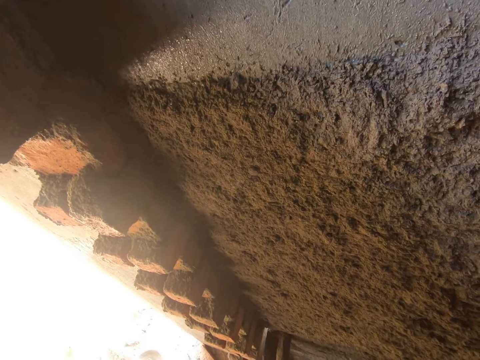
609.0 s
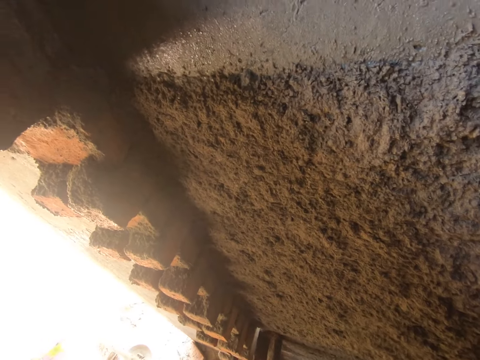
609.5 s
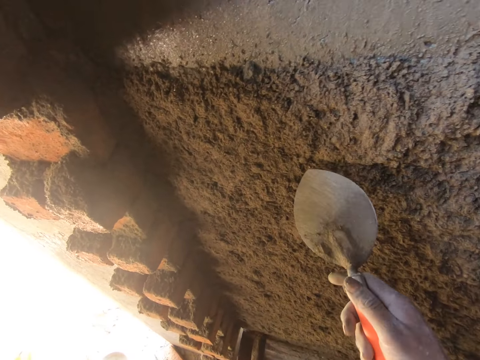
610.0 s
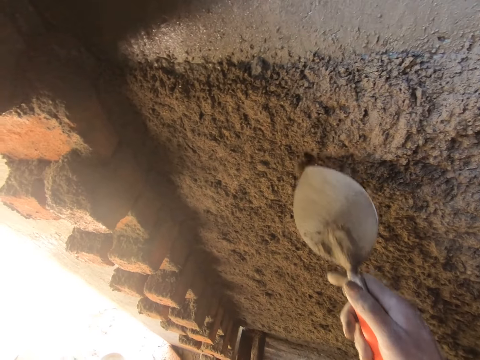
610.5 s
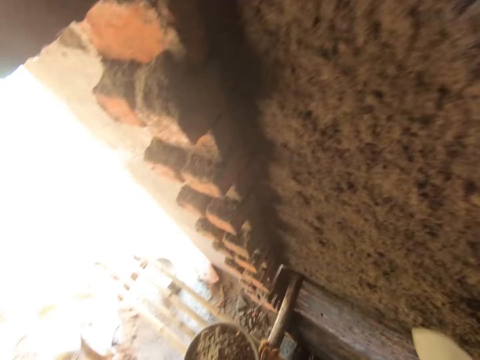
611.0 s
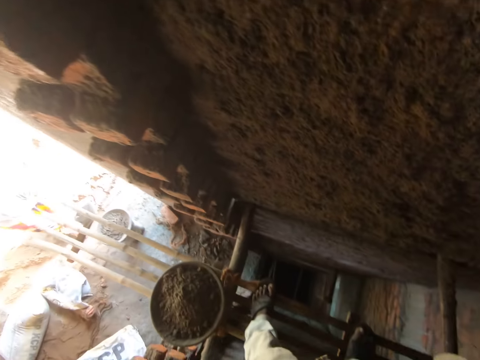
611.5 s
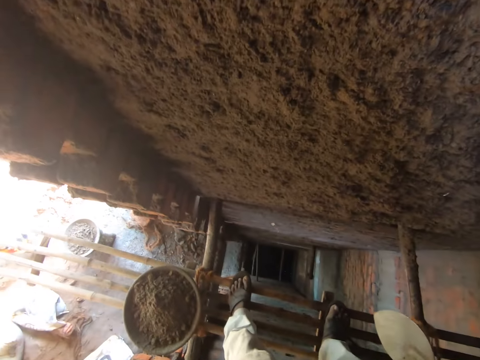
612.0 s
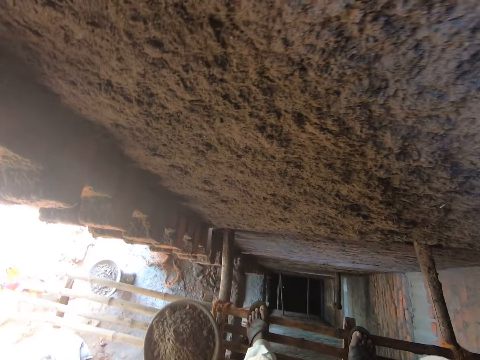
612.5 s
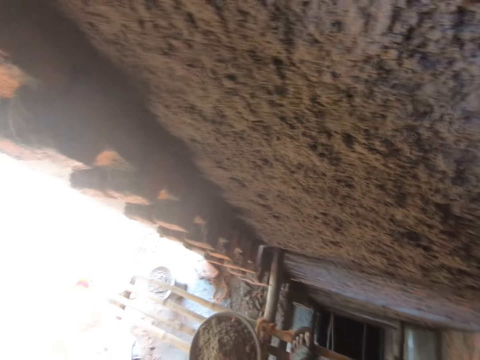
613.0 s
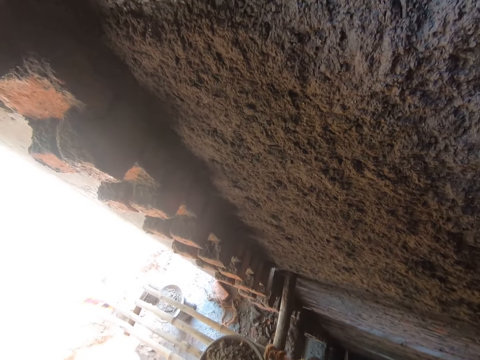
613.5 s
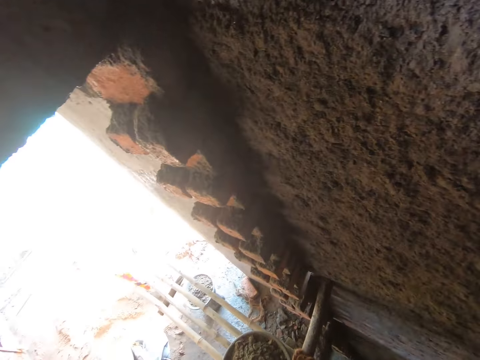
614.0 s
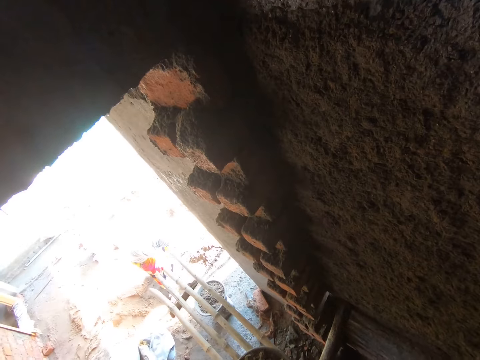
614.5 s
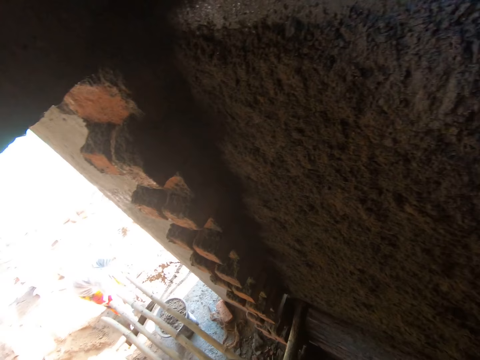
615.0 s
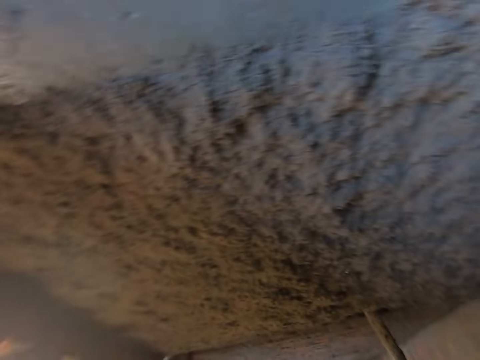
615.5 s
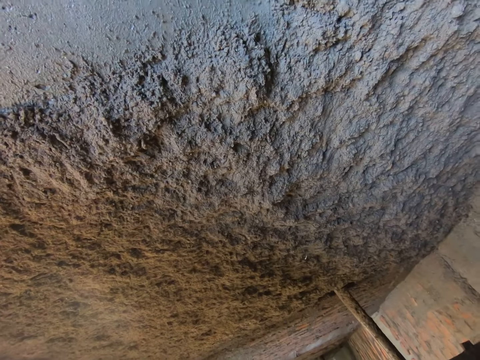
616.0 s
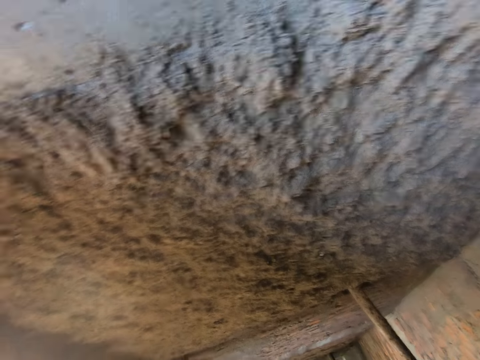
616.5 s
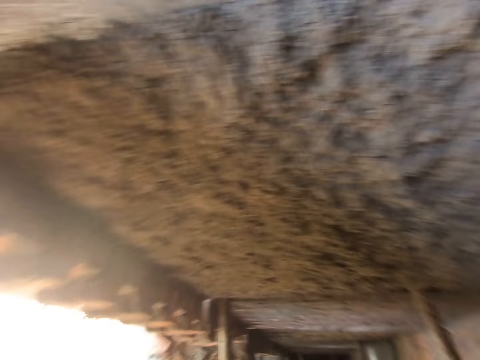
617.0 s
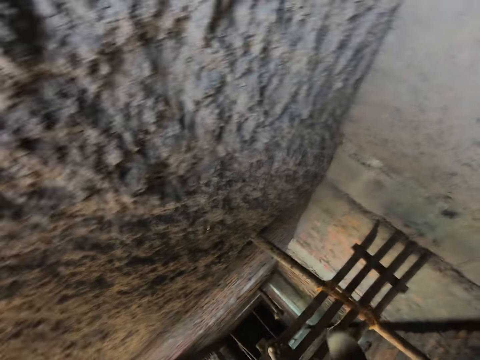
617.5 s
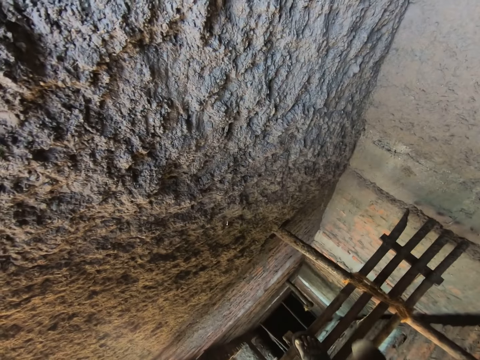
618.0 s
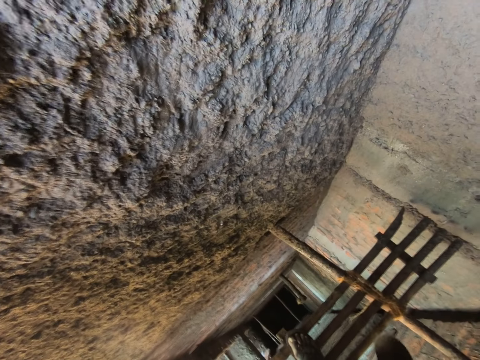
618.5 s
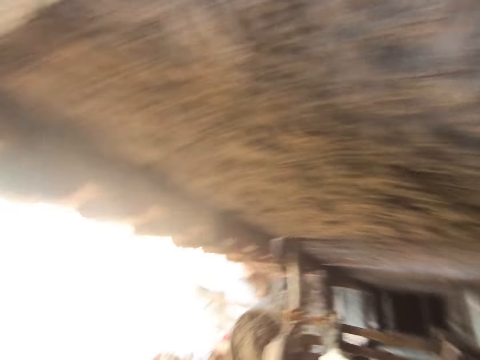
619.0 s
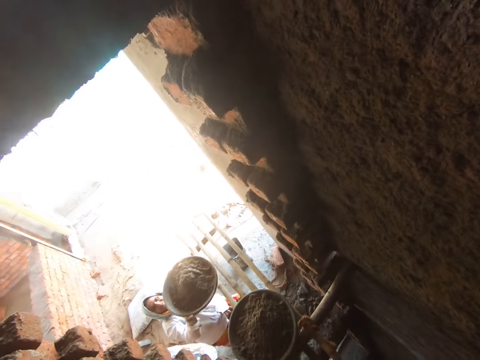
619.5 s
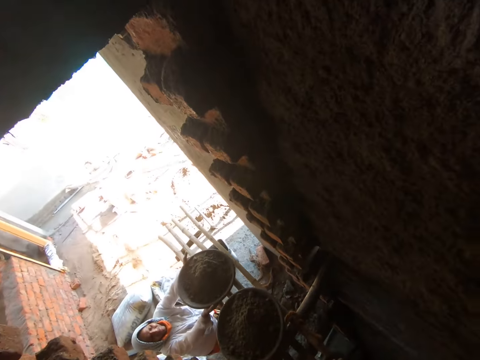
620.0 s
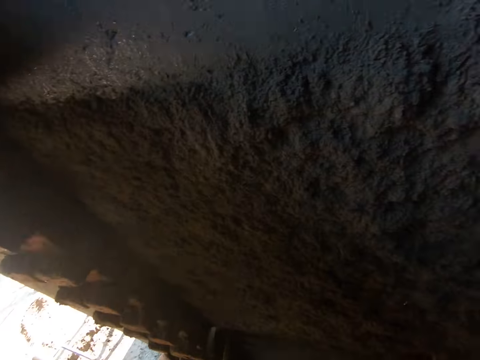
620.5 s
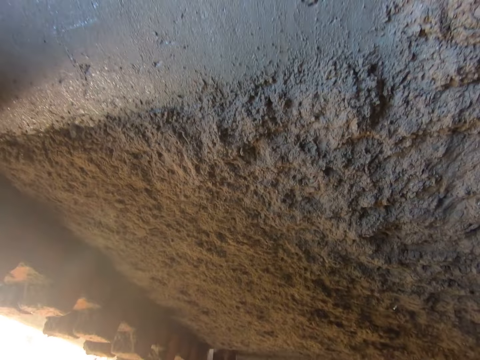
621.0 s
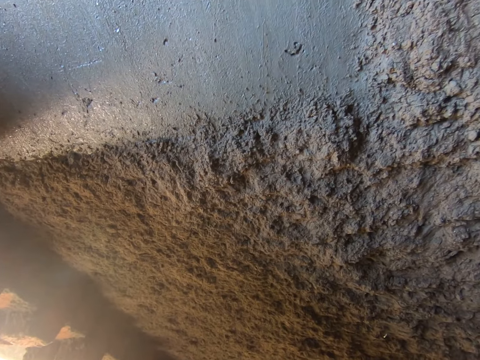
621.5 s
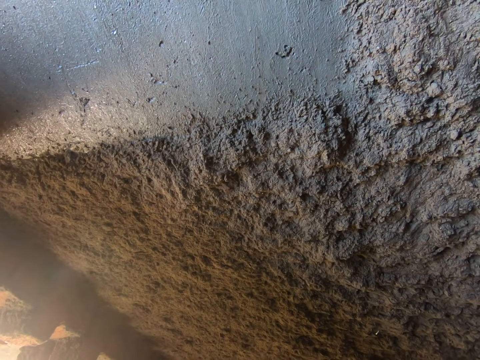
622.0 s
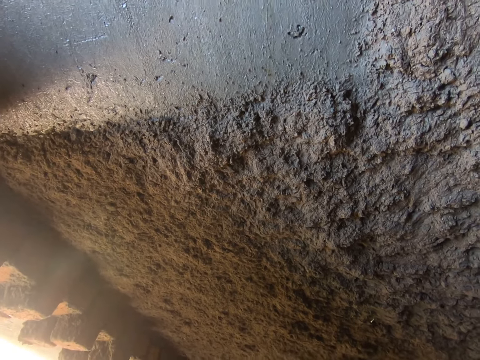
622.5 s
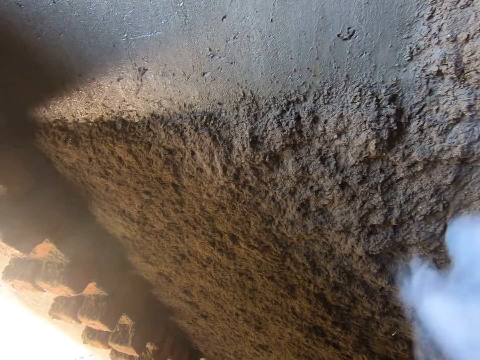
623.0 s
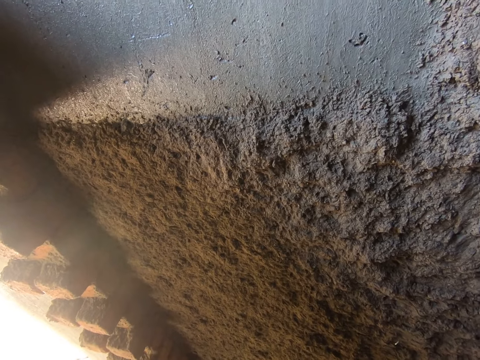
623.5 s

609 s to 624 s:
The camera wearer scrapes the wall with the hand trowel in his right hand. He puts the trowel on the wall. He drops his hand. He spits saliva. He looks around. He spits saliva again. A woman carries concrete sand. The camera wearer converses with the woman. The woman puts the head pan full of mortar on the bamboo scaffolding with her hands.

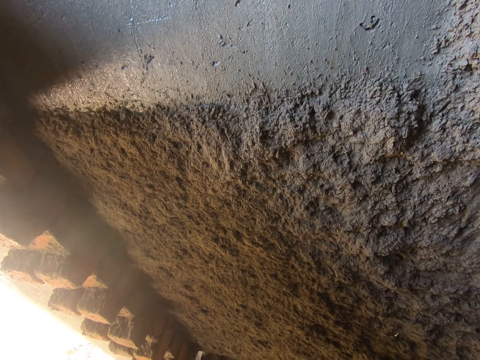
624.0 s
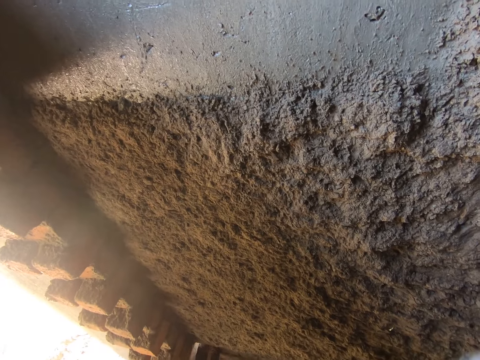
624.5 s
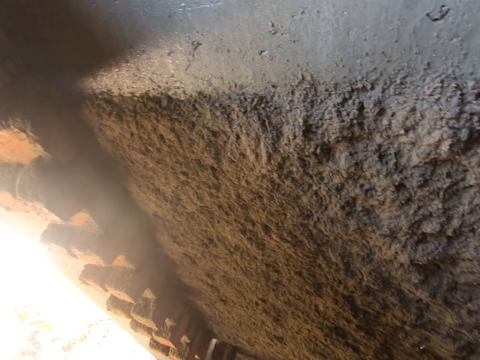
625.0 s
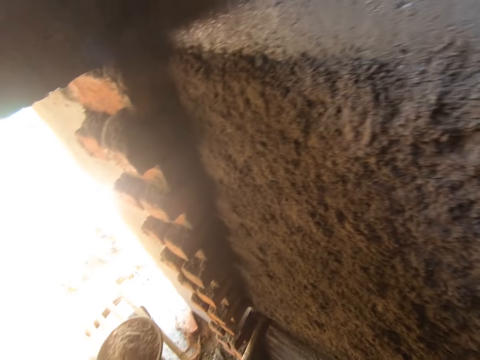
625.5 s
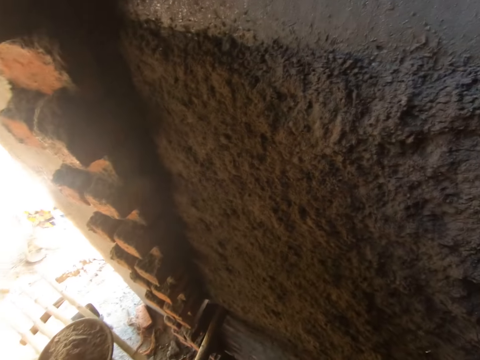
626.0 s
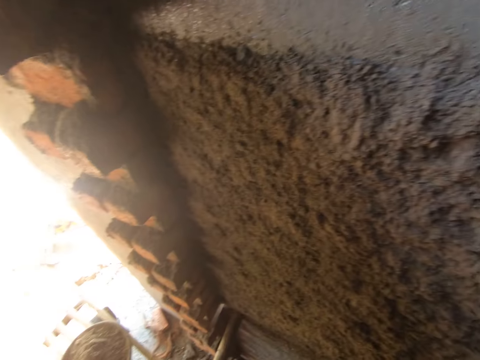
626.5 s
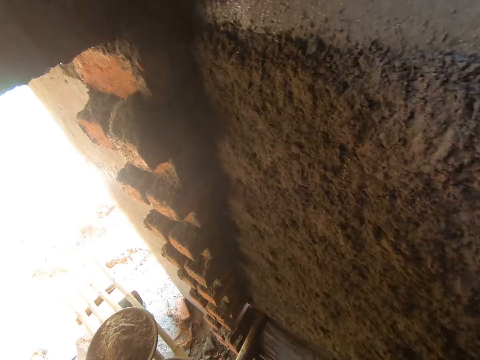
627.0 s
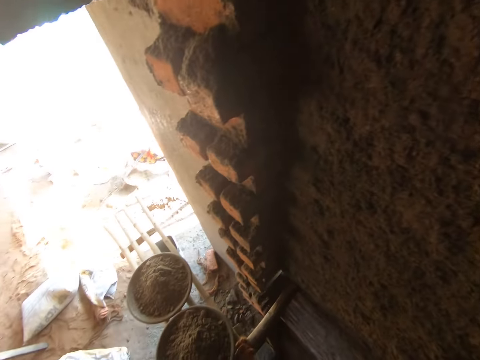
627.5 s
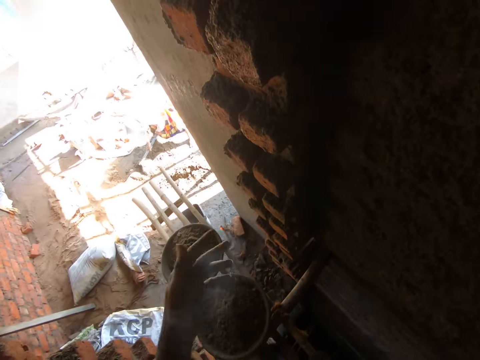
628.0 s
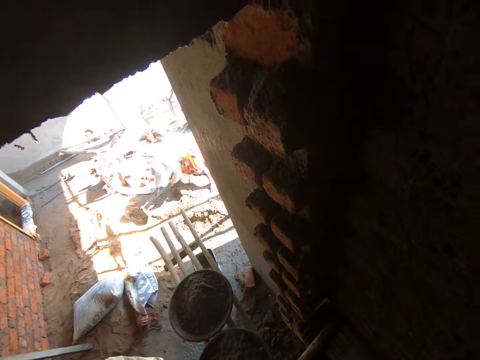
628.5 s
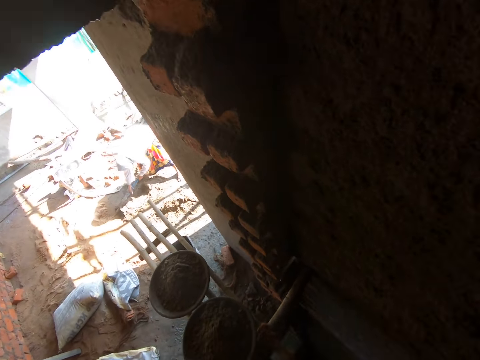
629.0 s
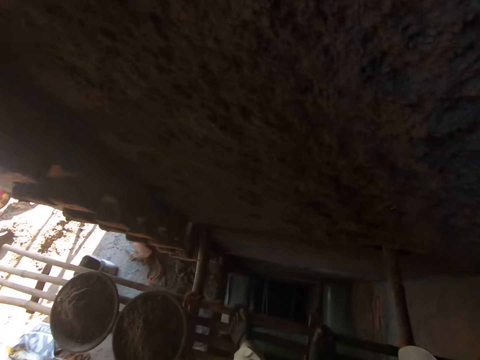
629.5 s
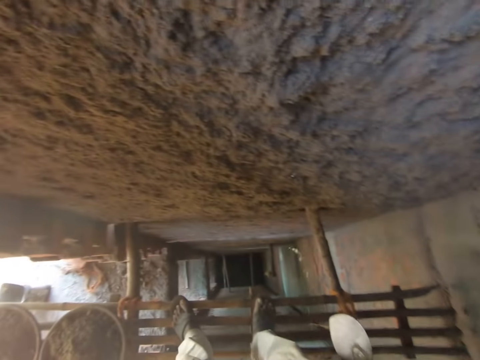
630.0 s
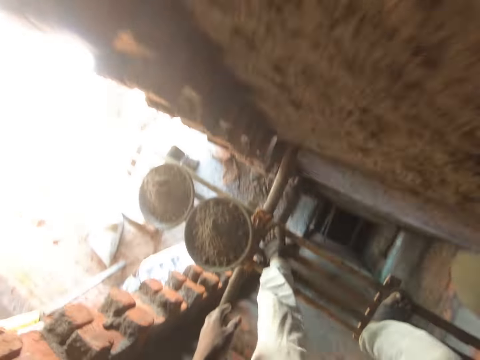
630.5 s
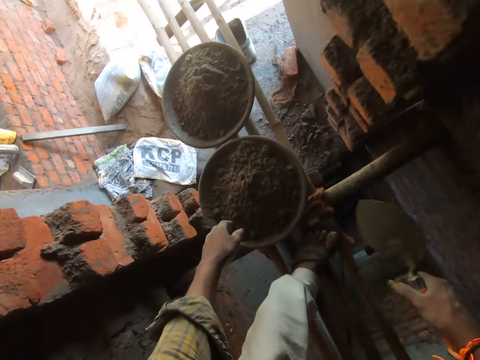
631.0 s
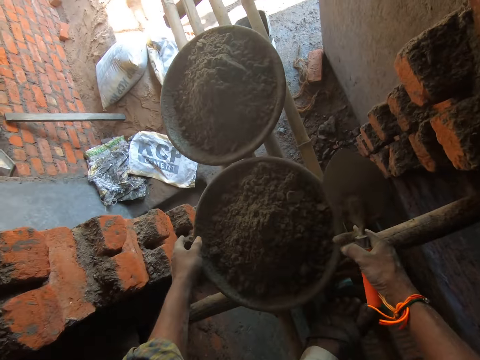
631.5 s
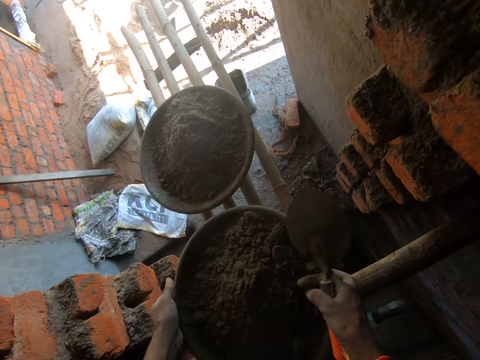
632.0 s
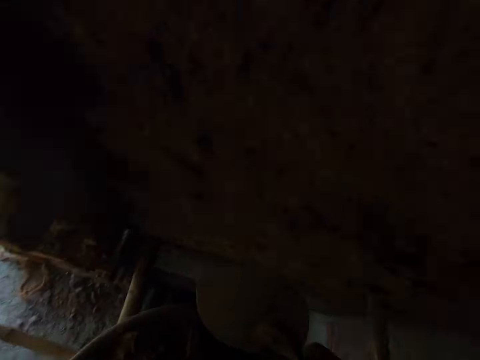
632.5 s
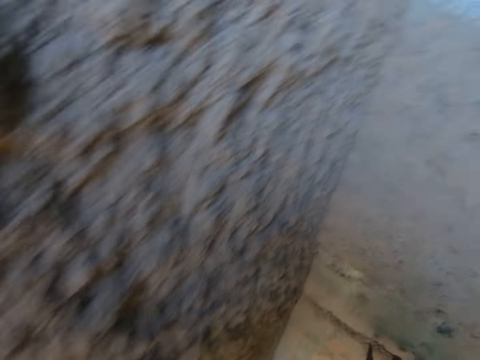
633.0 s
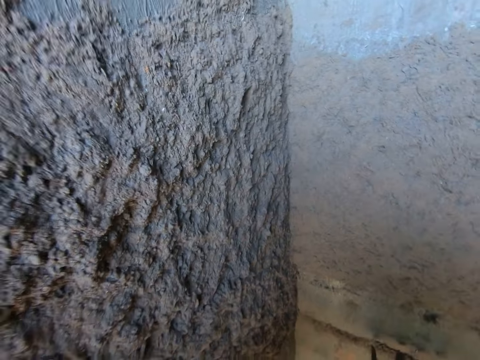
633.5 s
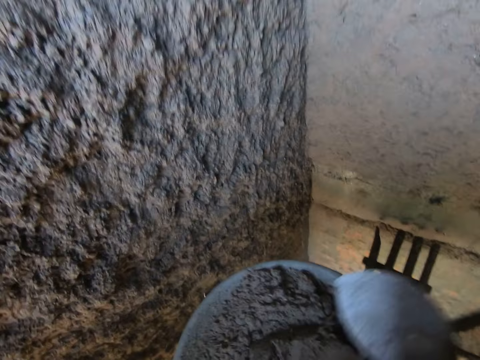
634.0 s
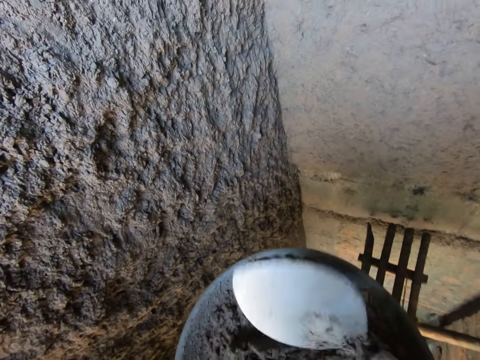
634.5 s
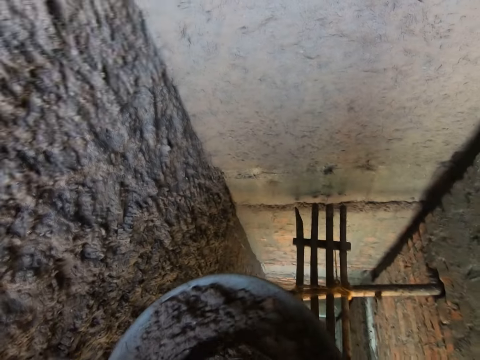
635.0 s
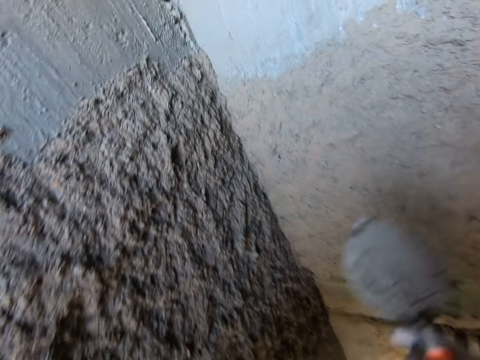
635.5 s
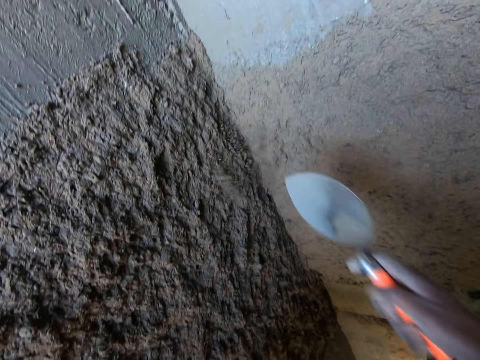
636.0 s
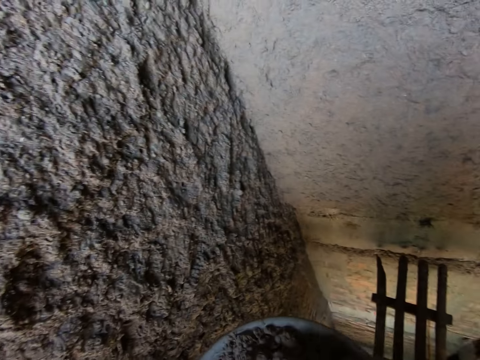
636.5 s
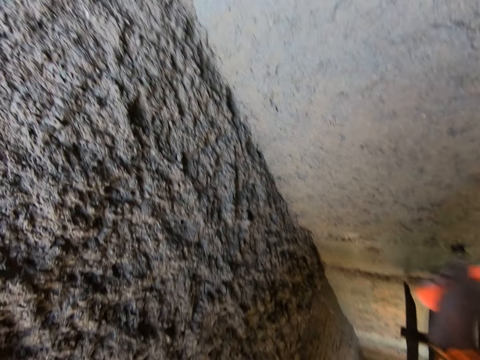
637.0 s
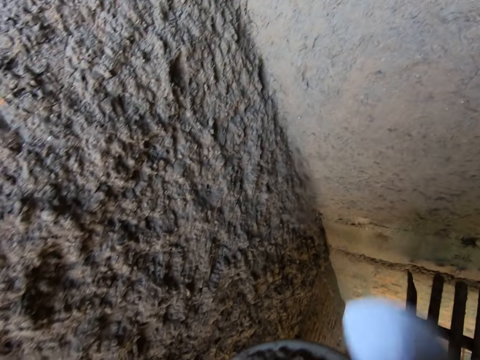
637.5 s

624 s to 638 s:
The camera wearer spits saliva. He carries the head pan full of mortar from the bamboo scaffolding with his hands. He lifts the concrete basin. He scoops the concrete sand with a trowel. He throws mortar from the head pan on the wall with the hand trowel in his right hand. He scoops the concrete sand with the trowel and pours the concrete sand on the wall.
